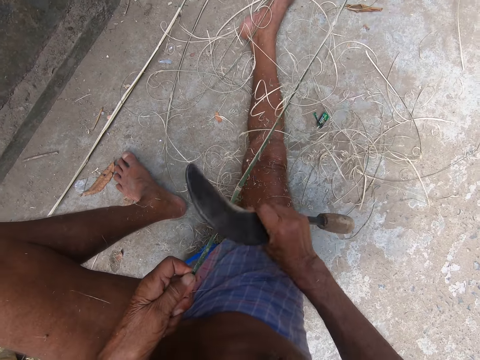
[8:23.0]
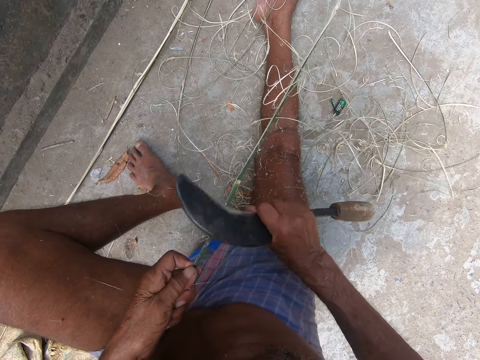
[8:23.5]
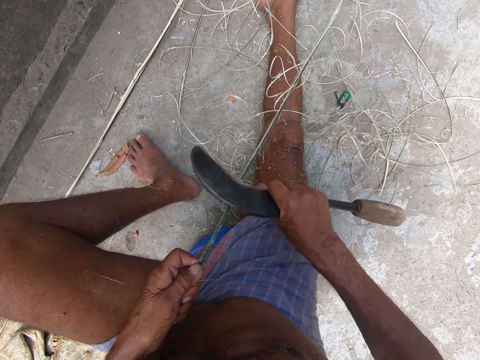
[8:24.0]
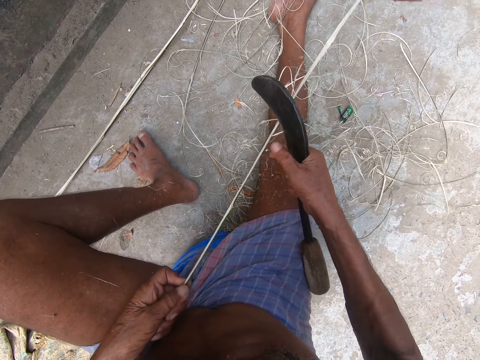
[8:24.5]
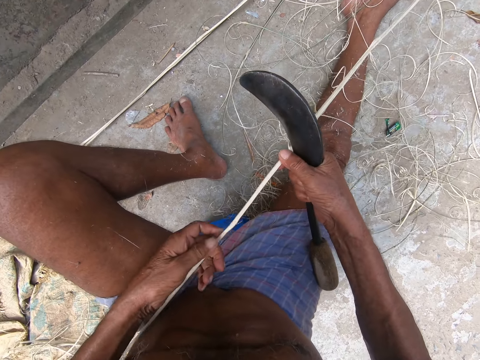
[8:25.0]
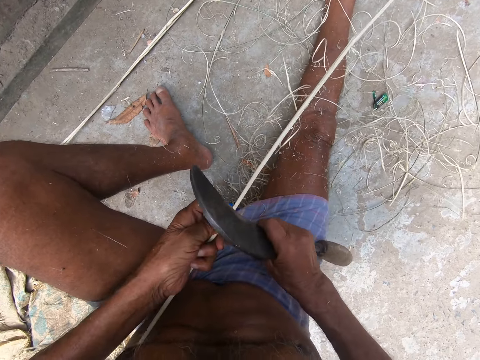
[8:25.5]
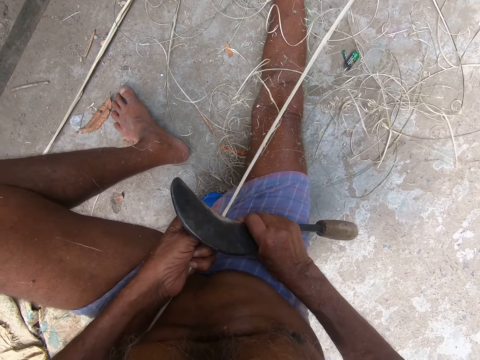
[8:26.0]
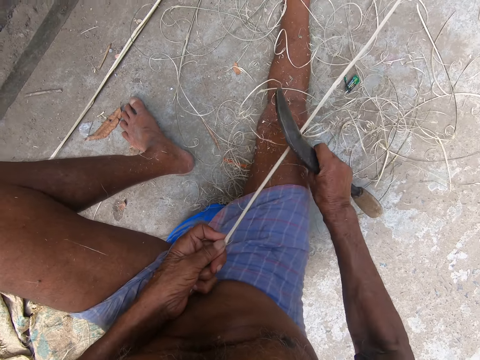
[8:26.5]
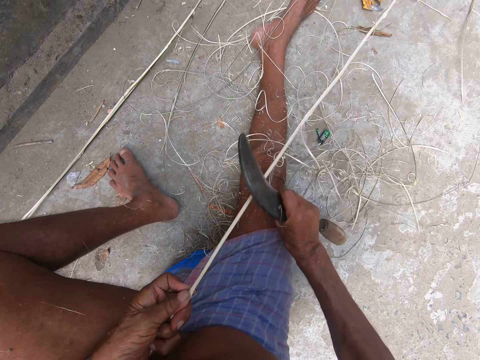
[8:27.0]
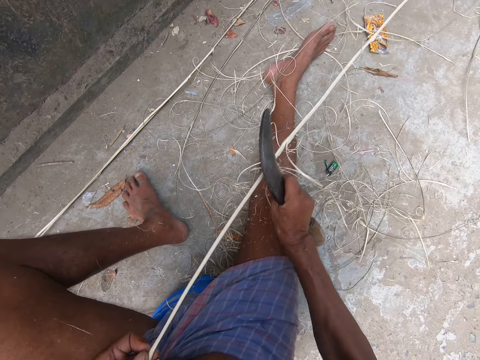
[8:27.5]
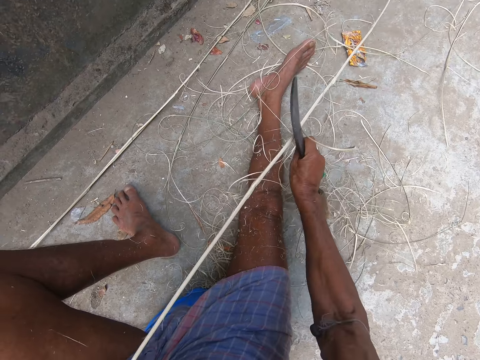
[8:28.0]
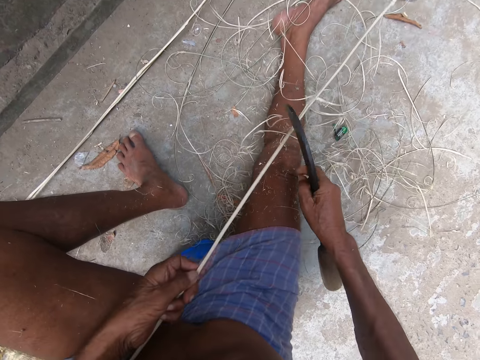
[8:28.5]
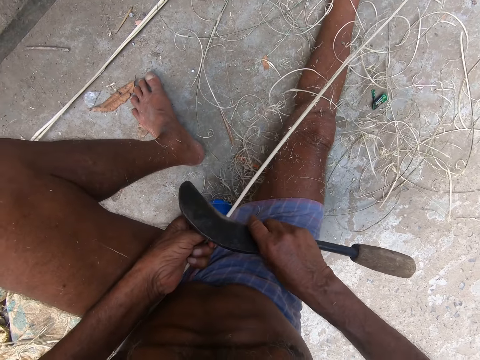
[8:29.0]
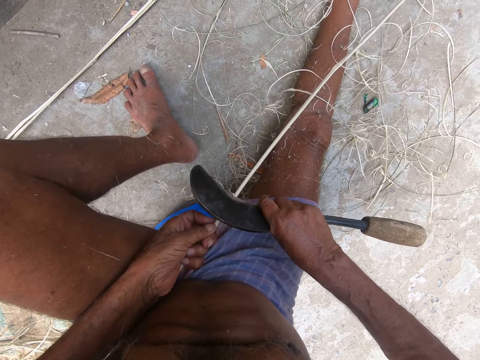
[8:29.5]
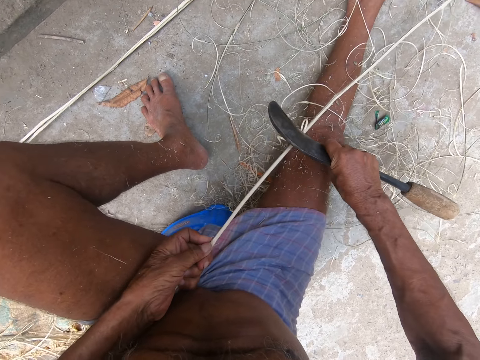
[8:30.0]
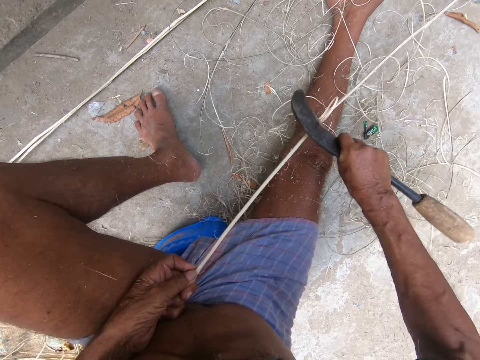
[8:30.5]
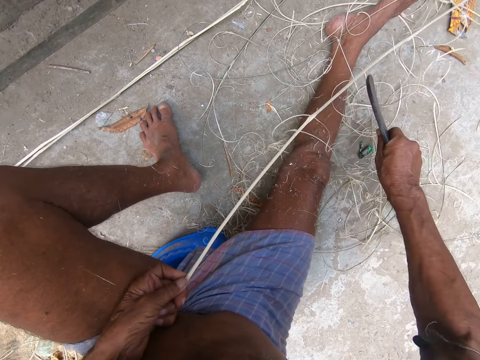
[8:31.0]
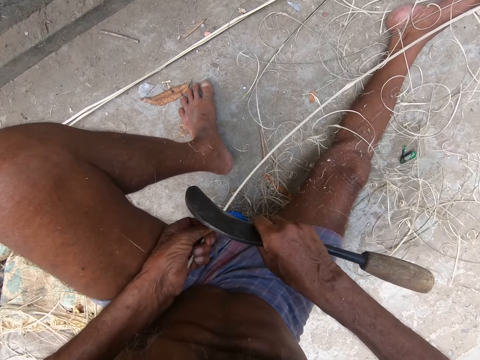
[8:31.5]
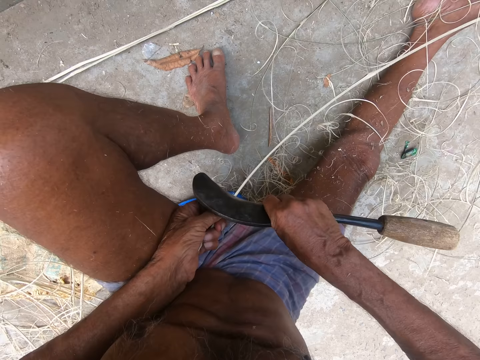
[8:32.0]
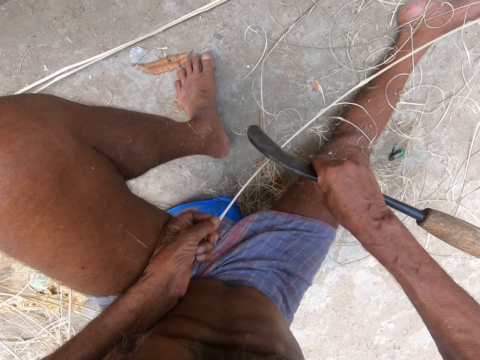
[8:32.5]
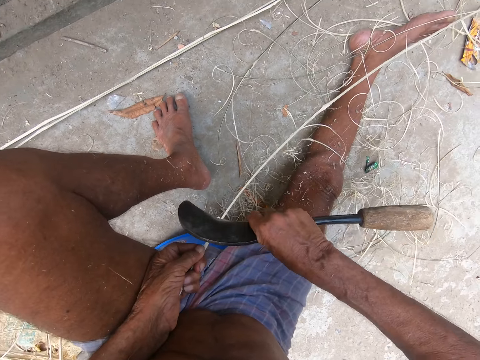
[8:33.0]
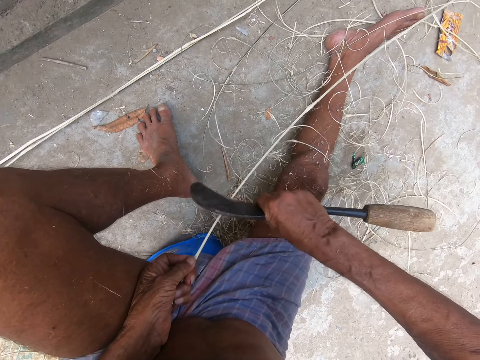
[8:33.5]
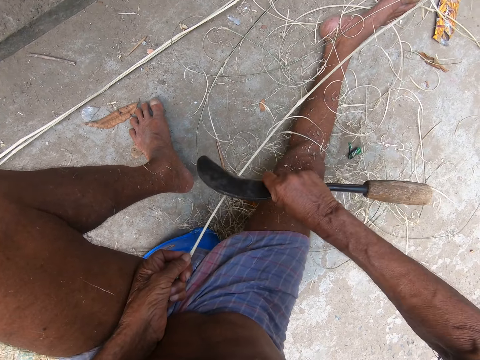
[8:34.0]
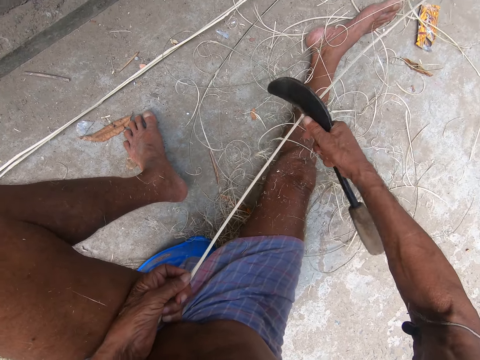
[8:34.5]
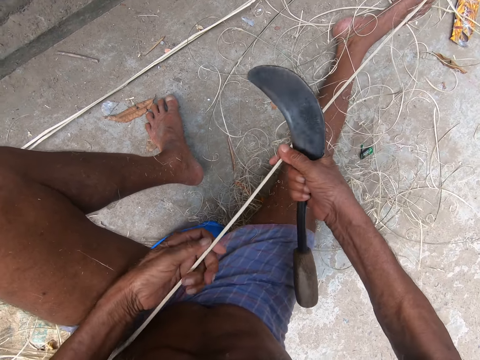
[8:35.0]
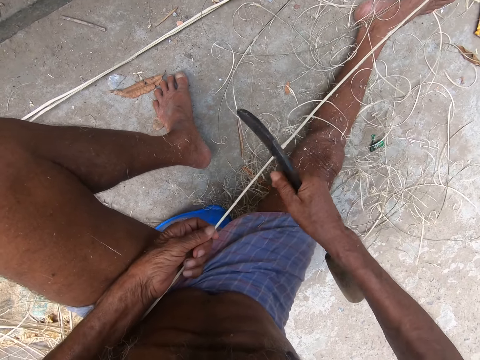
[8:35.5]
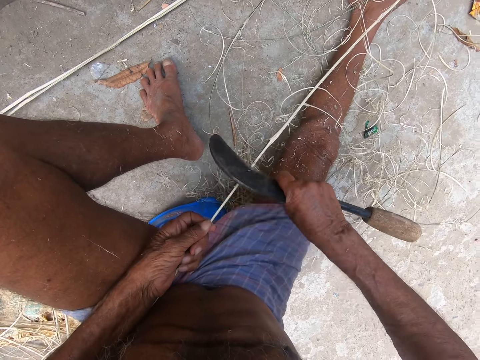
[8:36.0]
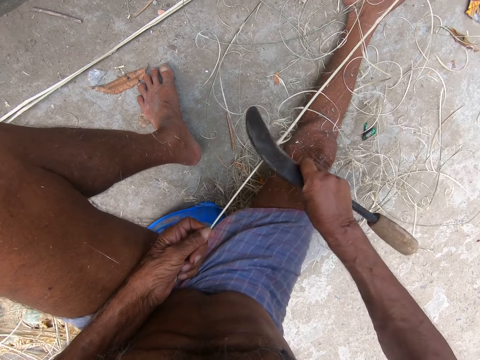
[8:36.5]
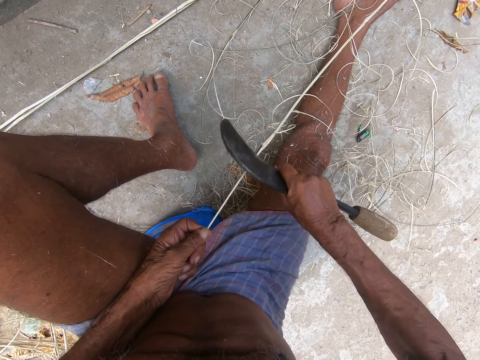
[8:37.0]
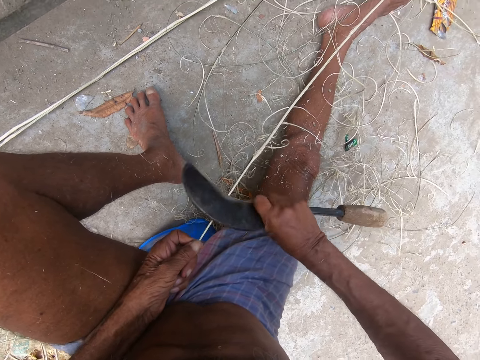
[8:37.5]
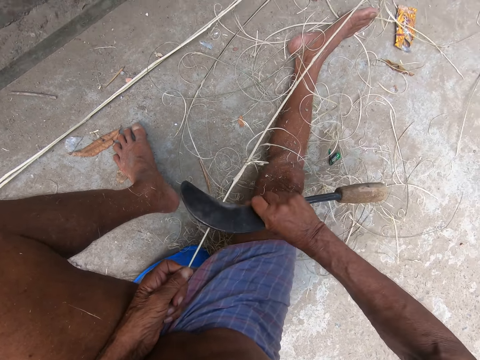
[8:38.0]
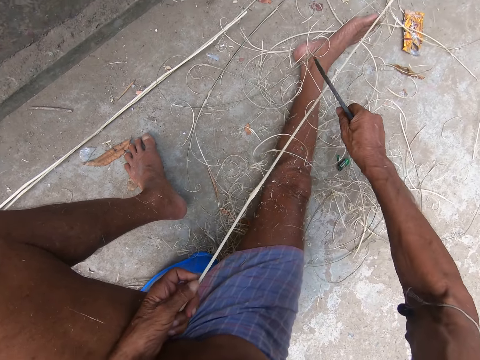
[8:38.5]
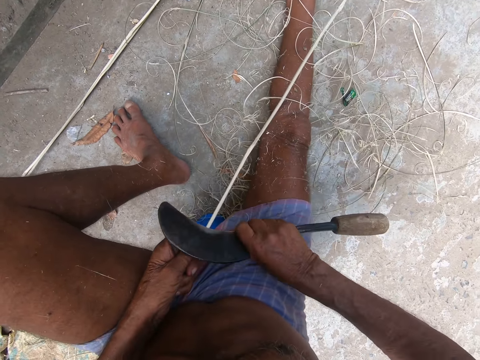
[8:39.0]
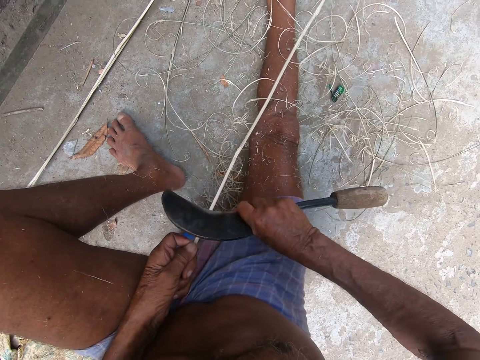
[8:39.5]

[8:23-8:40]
The camera wearer peels bark from twigs with a sickle. They adjust a twig. They peel bark from the twigs with the sickle. They adjust the twig. They peel bark from the twigs with the sickle.

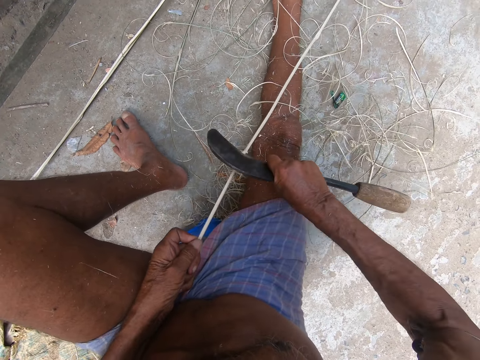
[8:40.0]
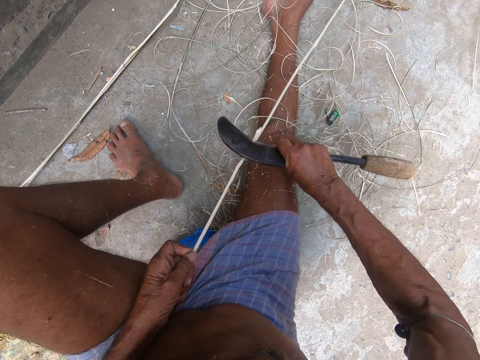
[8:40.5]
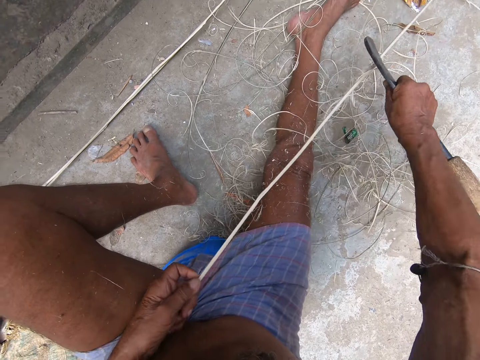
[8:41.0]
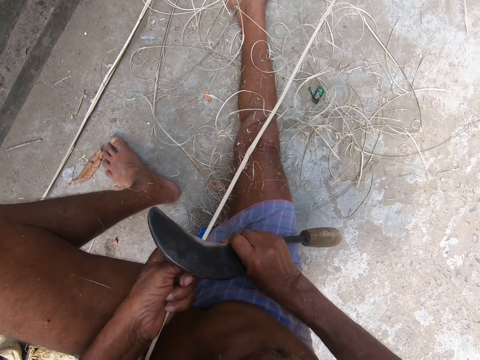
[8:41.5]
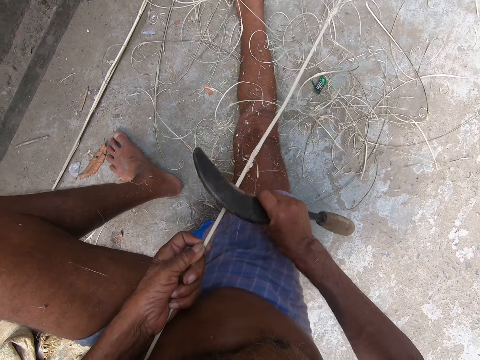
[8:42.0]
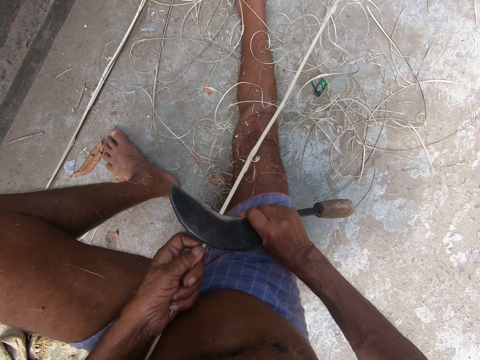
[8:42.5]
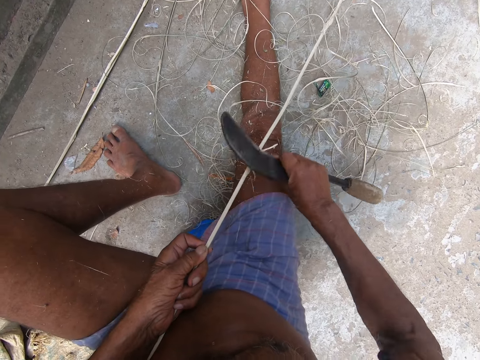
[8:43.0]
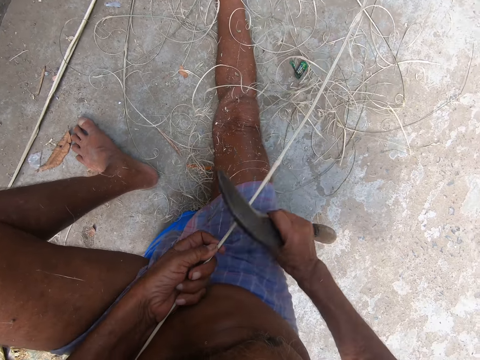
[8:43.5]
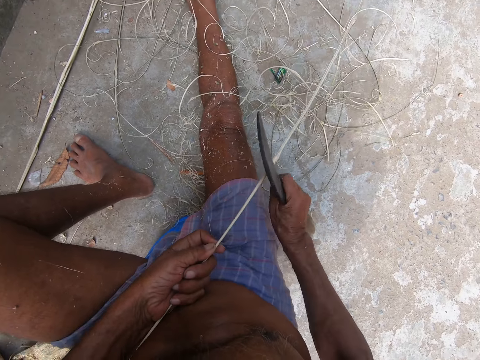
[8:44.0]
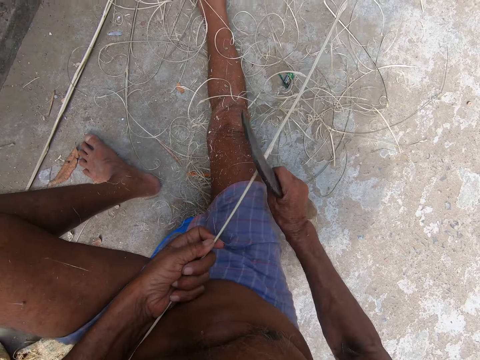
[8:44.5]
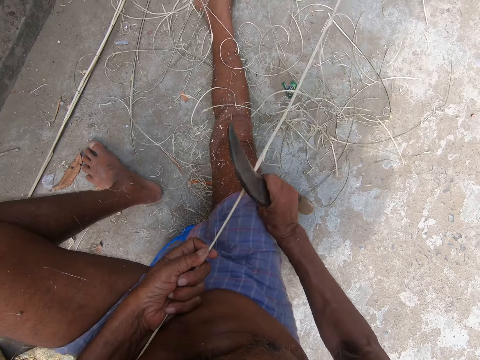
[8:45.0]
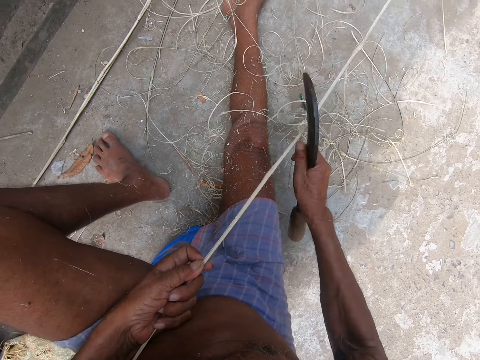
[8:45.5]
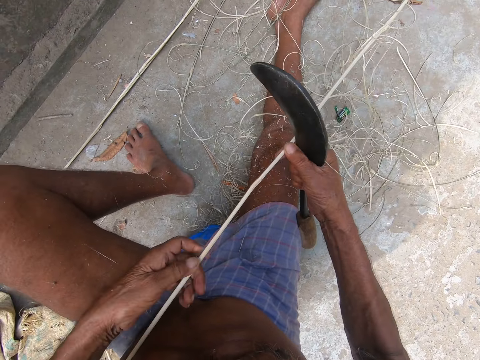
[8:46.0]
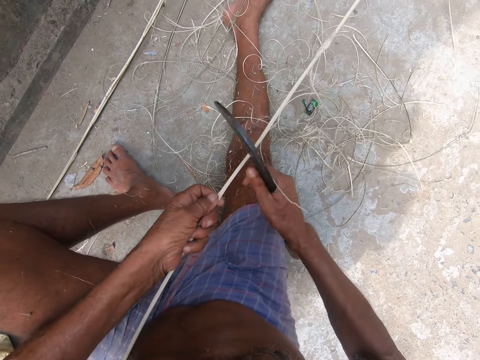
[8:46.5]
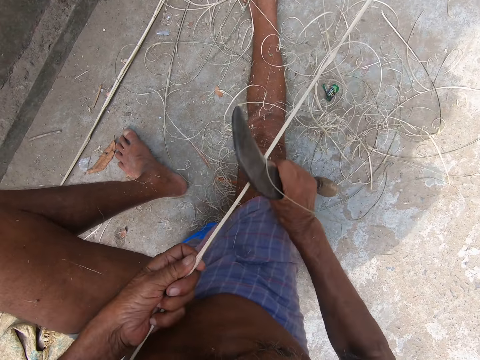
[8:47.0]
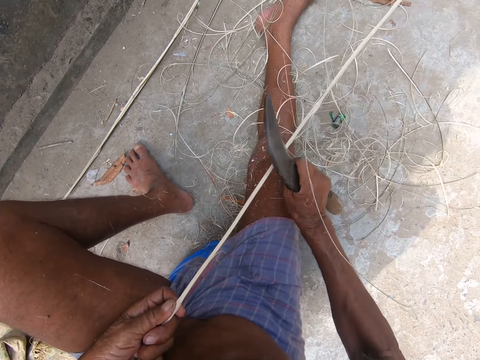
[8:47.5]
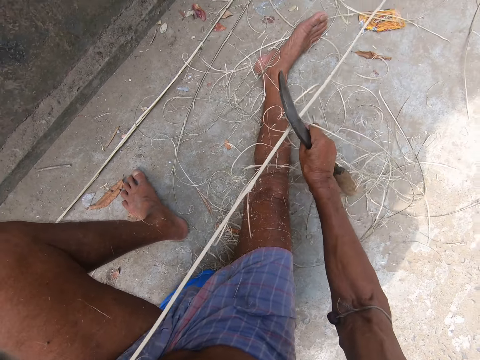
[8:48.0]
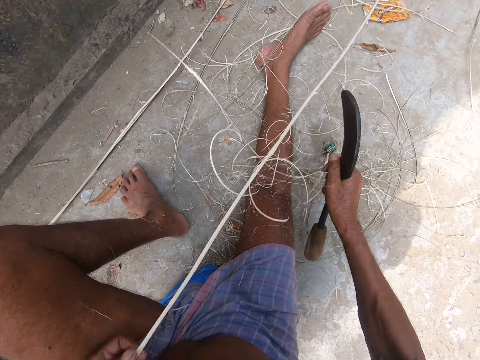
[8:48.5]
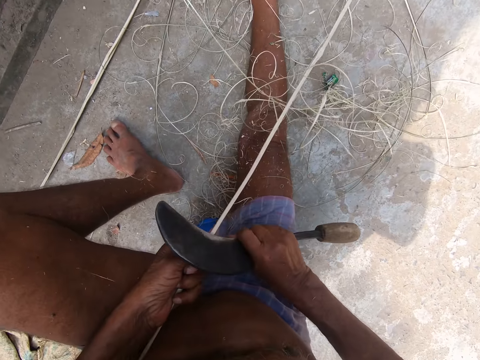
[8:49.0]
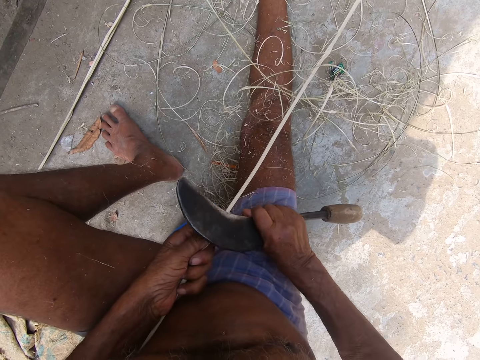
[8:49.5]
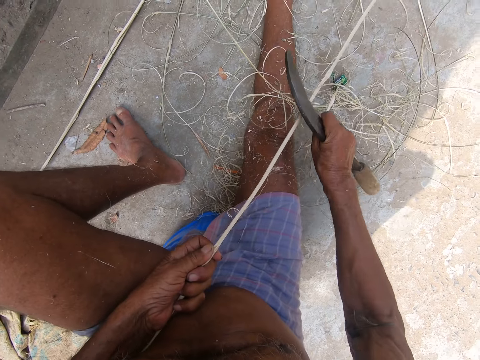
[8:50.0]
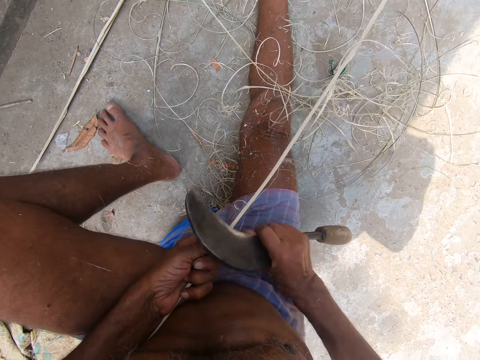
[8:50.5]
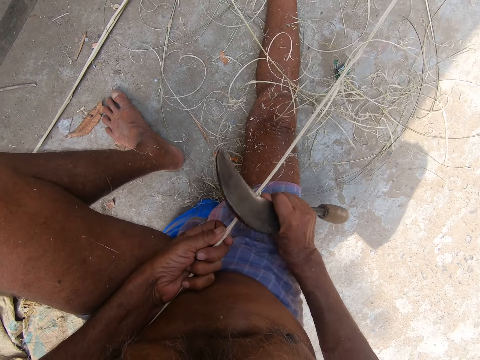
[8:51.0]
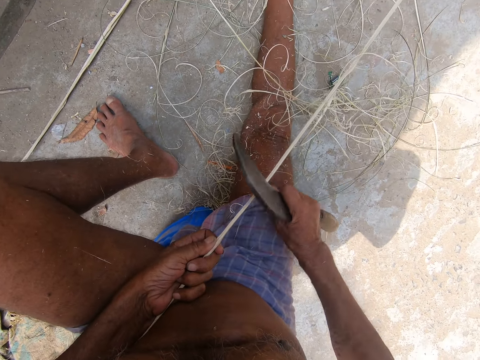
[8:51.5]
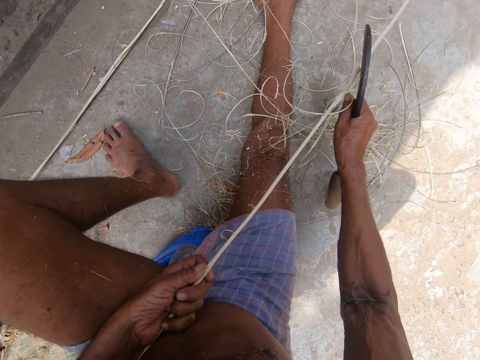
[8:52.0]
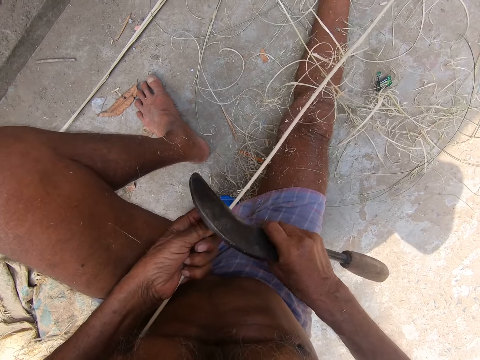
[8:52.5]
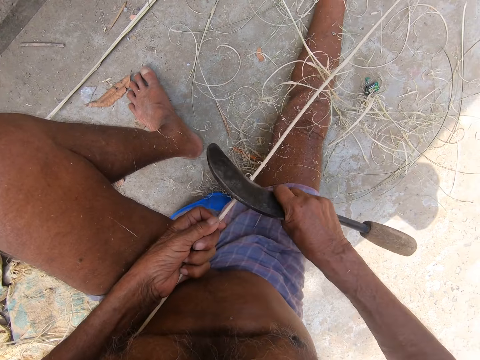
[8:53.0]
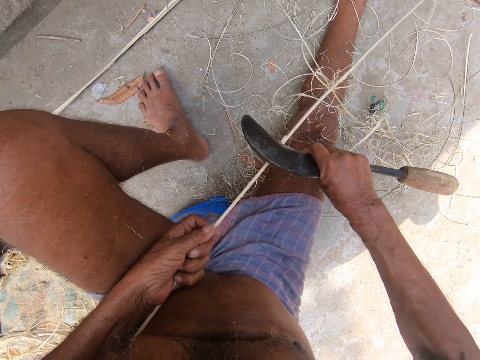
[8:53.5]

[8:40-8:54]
The camera wearer adjusts a twig. They peel bark from twigs with a sickle.
